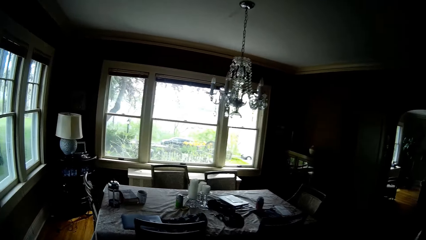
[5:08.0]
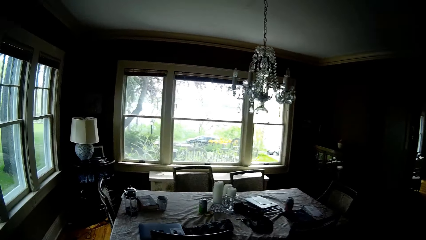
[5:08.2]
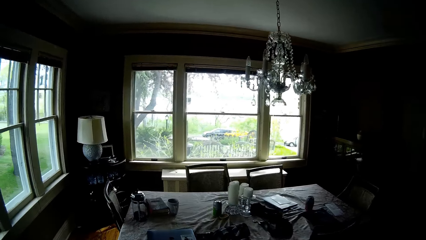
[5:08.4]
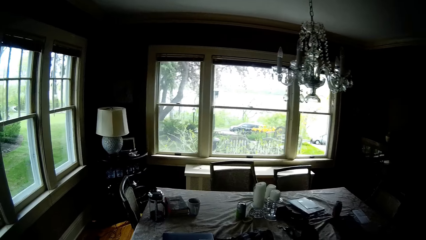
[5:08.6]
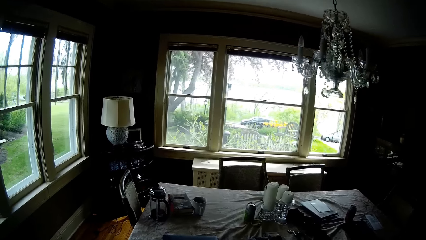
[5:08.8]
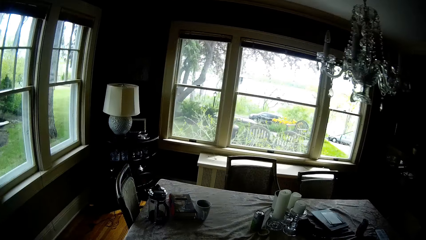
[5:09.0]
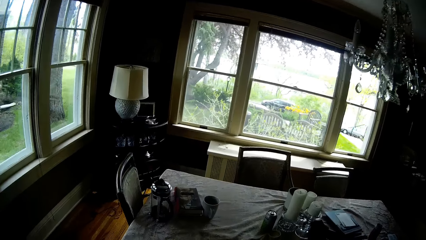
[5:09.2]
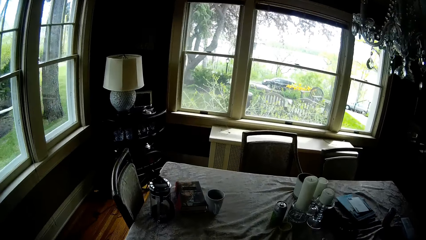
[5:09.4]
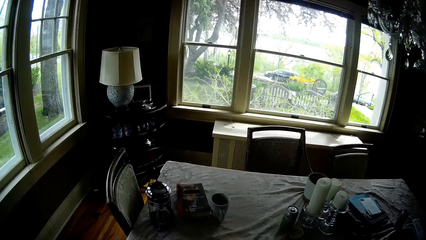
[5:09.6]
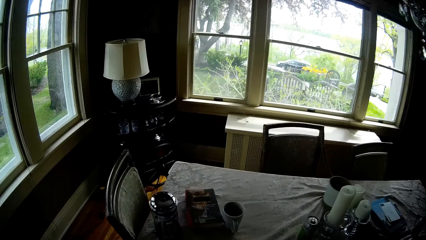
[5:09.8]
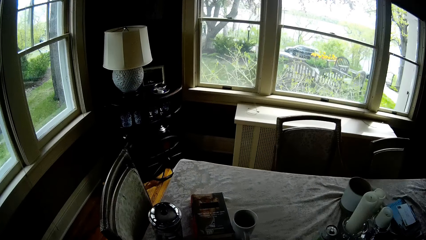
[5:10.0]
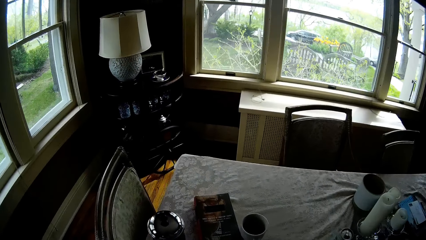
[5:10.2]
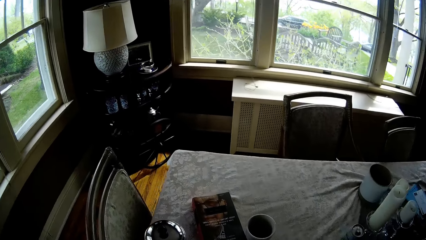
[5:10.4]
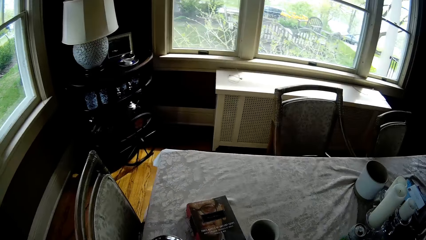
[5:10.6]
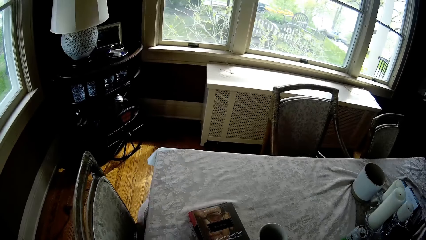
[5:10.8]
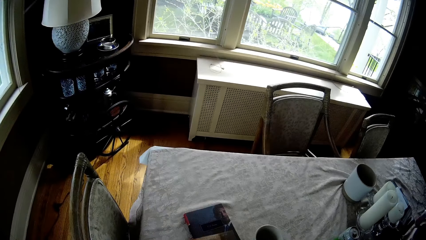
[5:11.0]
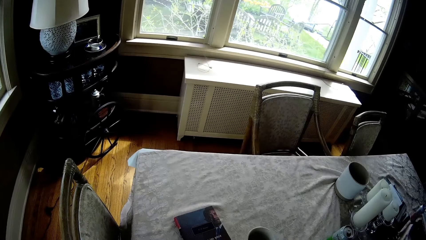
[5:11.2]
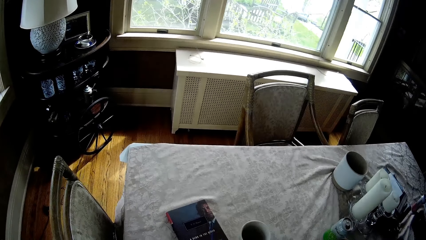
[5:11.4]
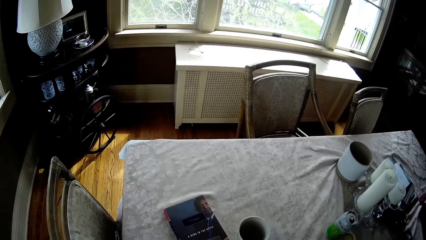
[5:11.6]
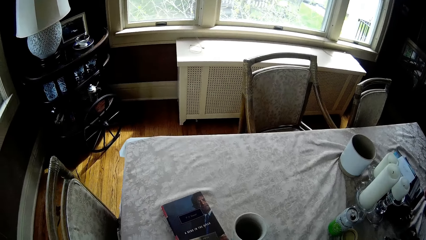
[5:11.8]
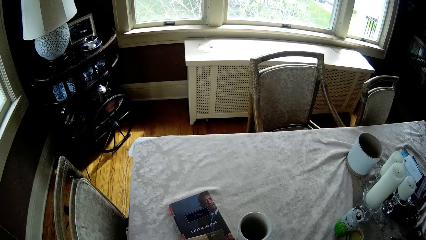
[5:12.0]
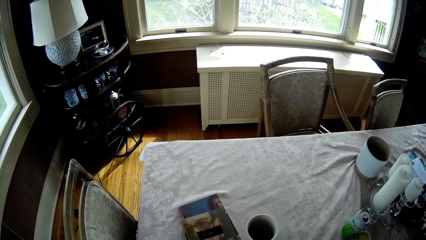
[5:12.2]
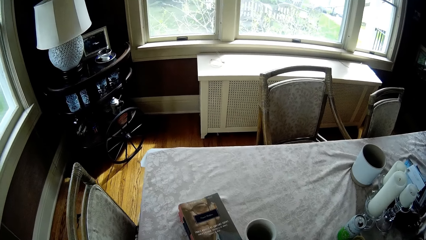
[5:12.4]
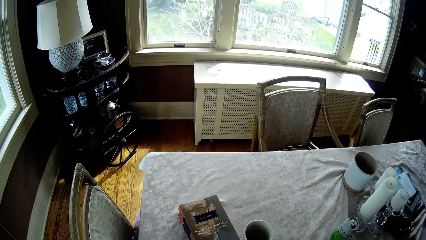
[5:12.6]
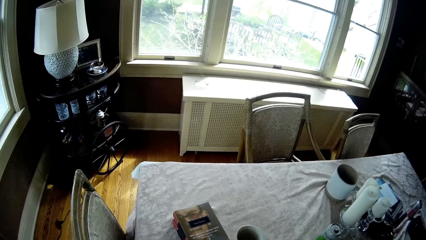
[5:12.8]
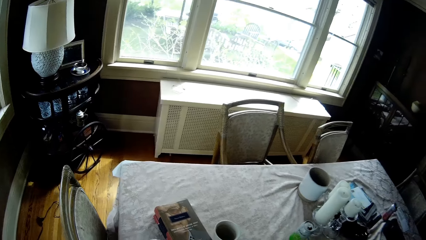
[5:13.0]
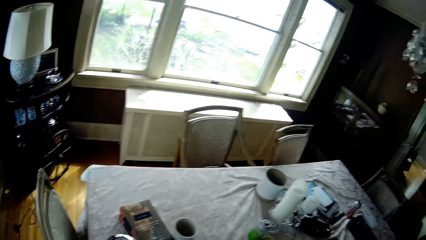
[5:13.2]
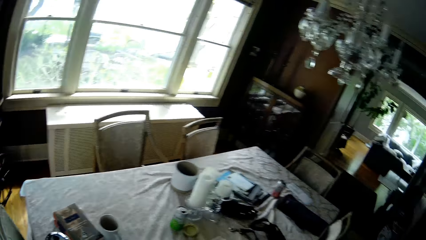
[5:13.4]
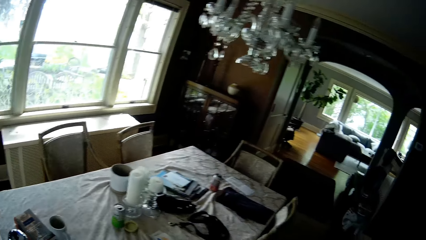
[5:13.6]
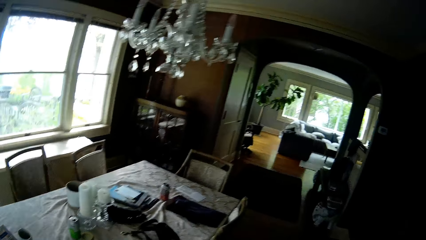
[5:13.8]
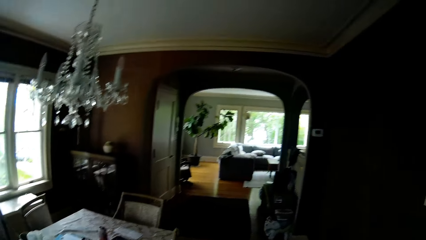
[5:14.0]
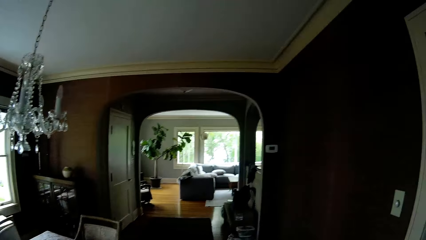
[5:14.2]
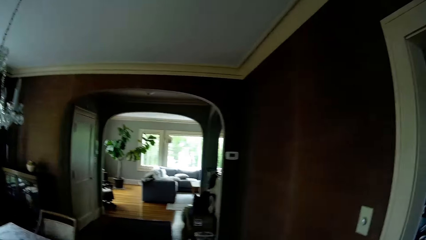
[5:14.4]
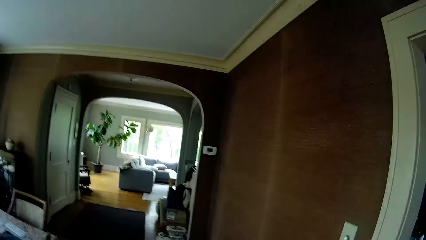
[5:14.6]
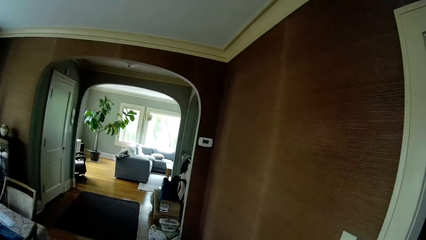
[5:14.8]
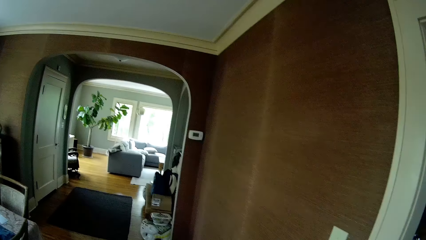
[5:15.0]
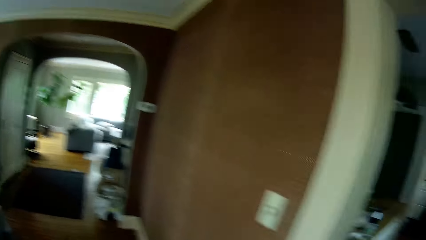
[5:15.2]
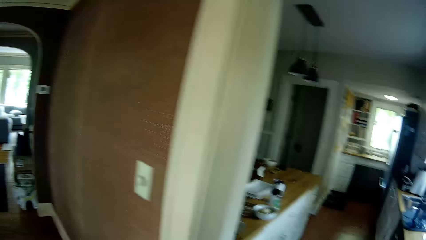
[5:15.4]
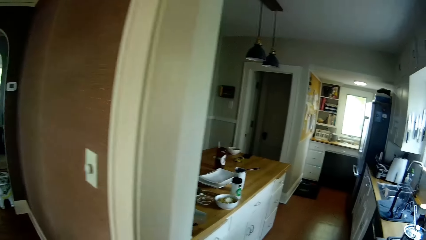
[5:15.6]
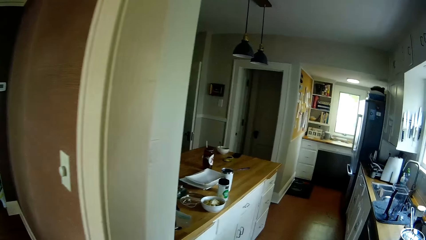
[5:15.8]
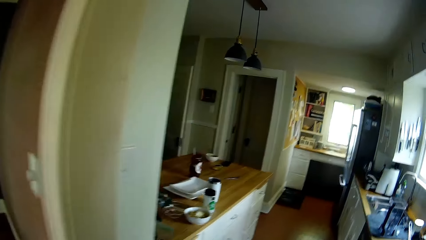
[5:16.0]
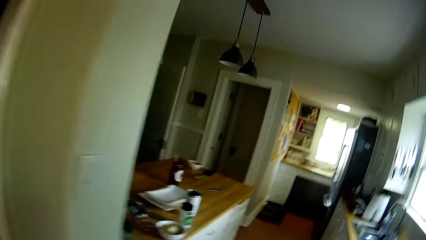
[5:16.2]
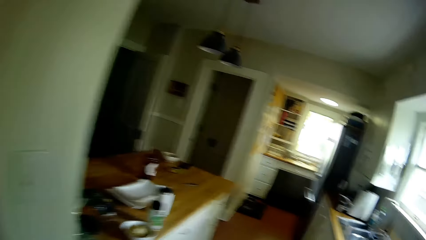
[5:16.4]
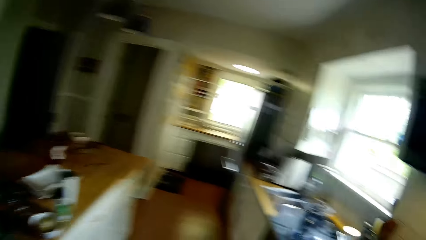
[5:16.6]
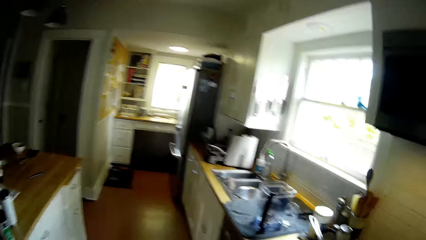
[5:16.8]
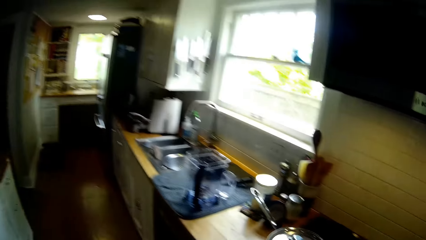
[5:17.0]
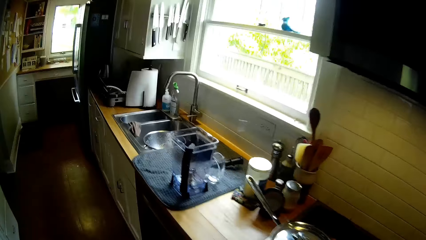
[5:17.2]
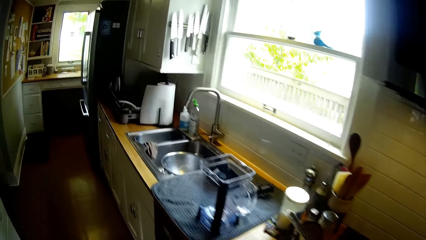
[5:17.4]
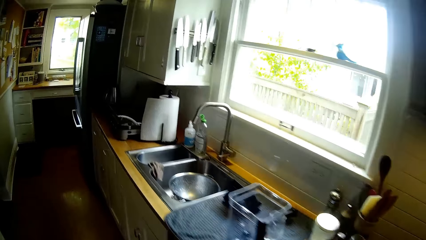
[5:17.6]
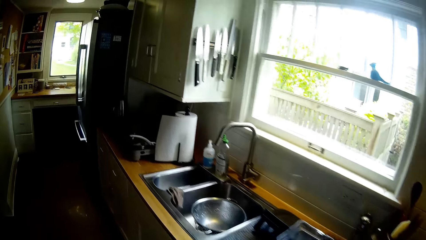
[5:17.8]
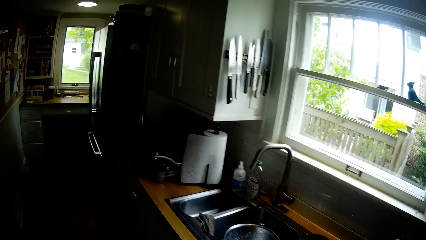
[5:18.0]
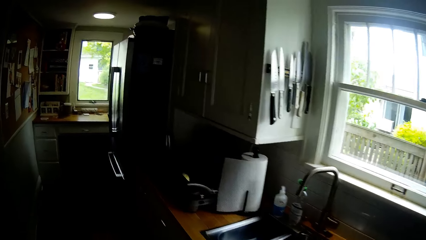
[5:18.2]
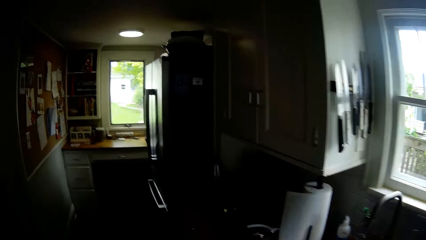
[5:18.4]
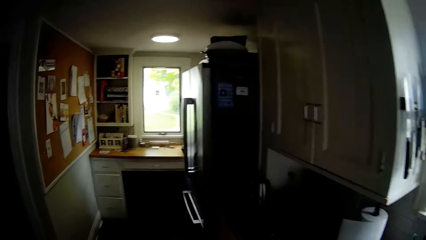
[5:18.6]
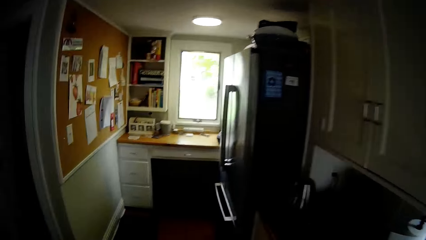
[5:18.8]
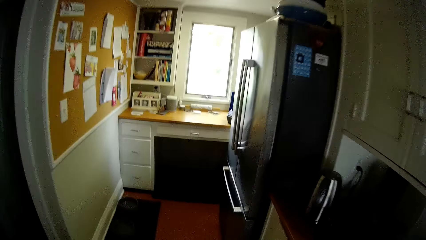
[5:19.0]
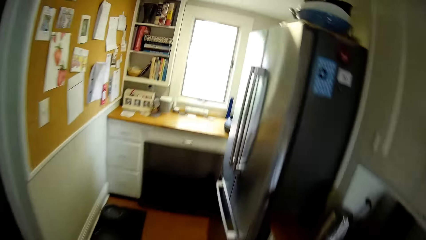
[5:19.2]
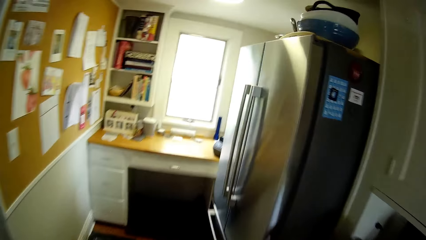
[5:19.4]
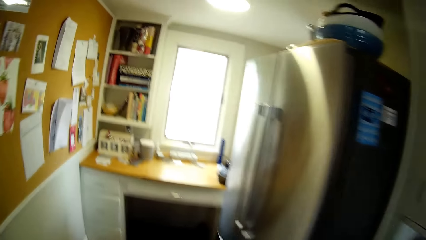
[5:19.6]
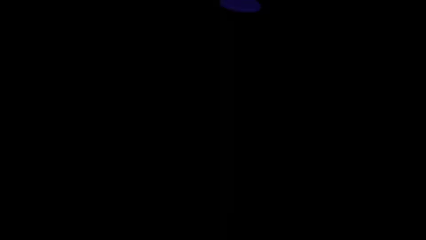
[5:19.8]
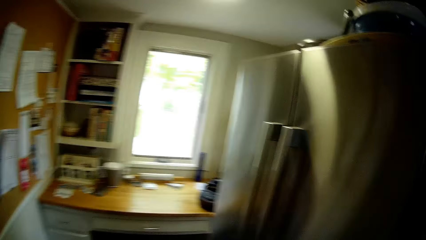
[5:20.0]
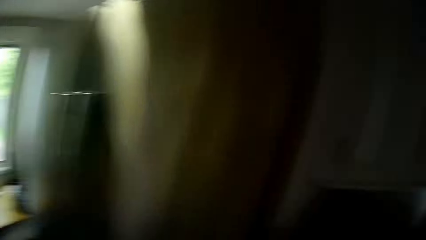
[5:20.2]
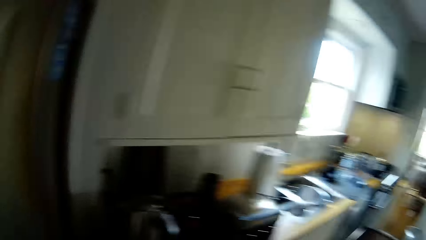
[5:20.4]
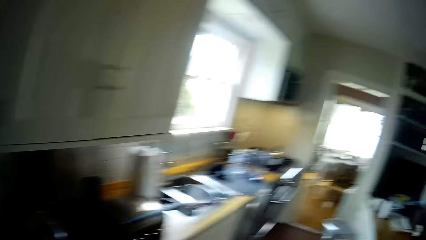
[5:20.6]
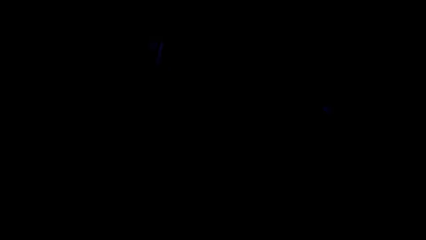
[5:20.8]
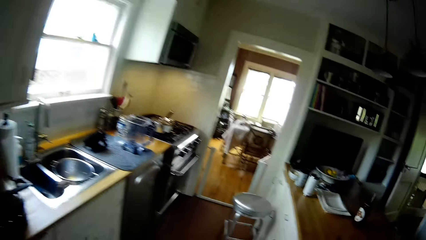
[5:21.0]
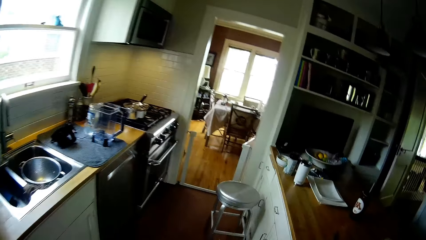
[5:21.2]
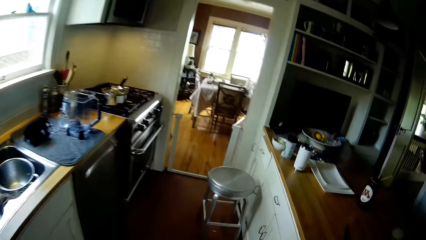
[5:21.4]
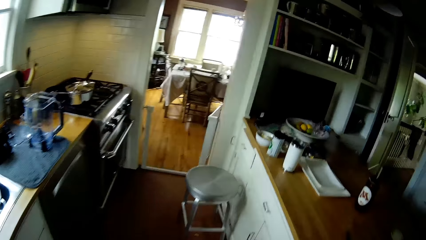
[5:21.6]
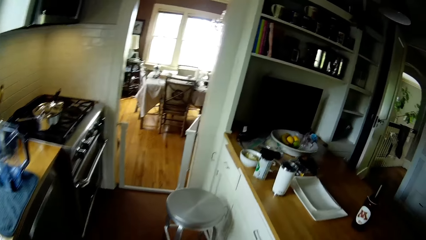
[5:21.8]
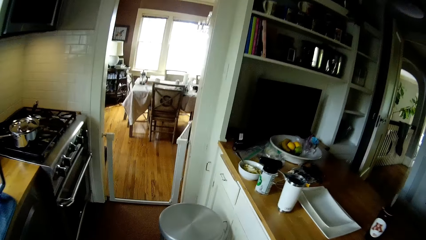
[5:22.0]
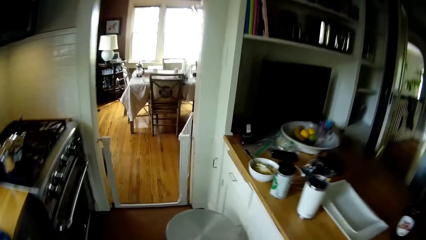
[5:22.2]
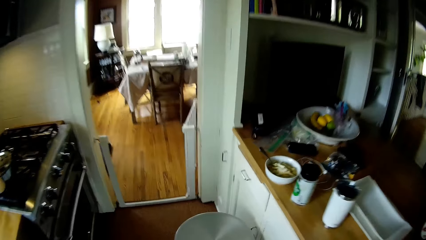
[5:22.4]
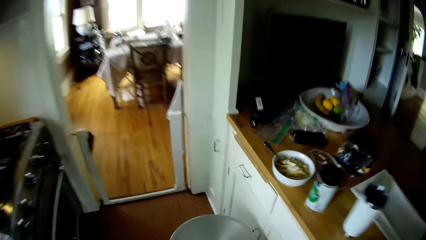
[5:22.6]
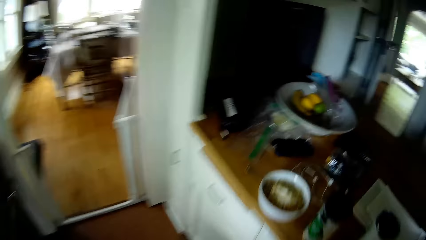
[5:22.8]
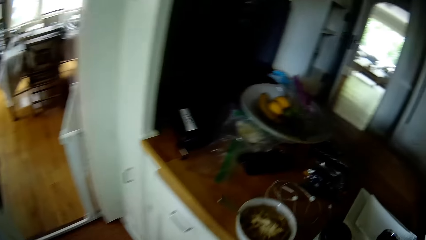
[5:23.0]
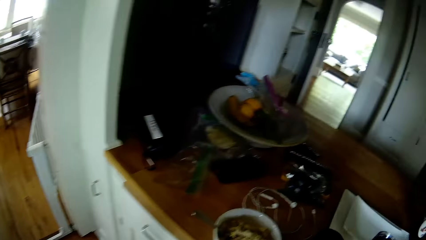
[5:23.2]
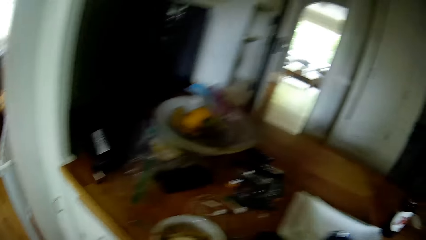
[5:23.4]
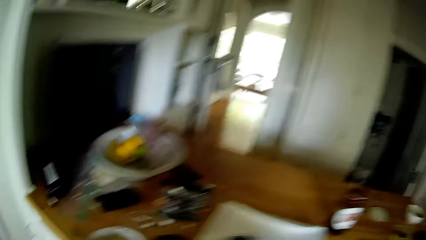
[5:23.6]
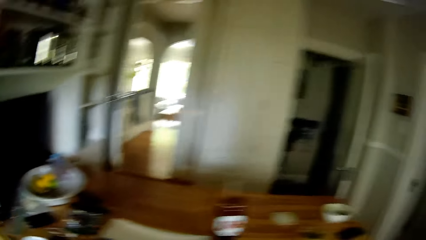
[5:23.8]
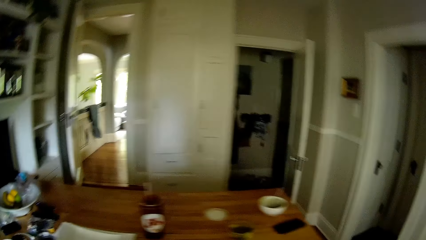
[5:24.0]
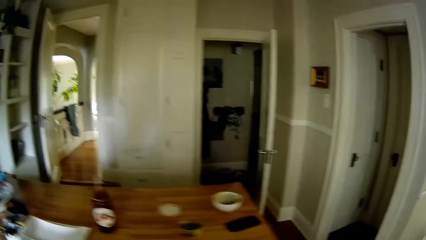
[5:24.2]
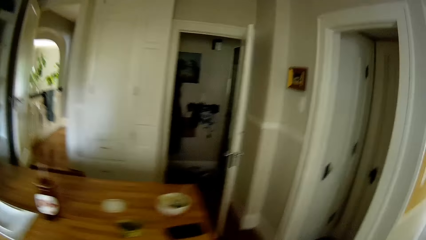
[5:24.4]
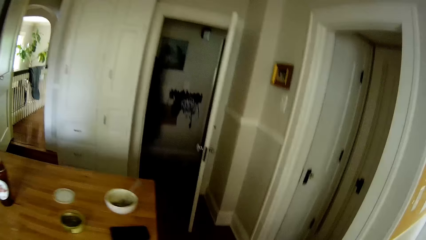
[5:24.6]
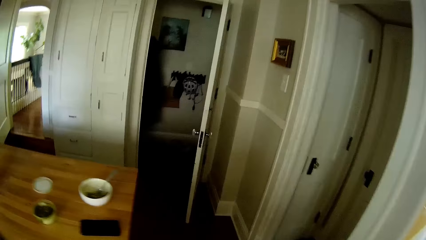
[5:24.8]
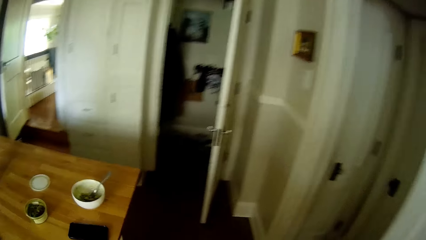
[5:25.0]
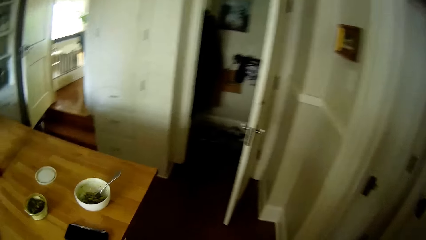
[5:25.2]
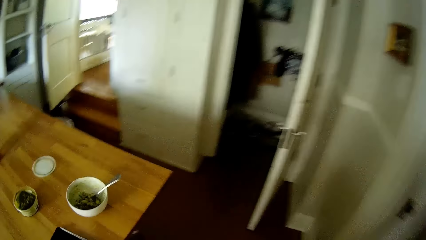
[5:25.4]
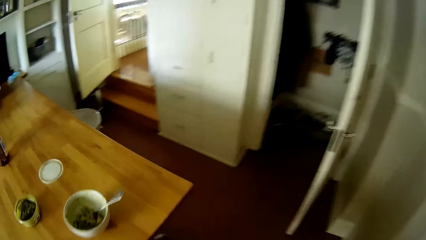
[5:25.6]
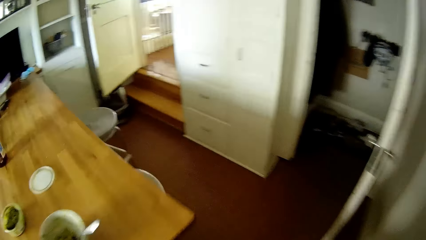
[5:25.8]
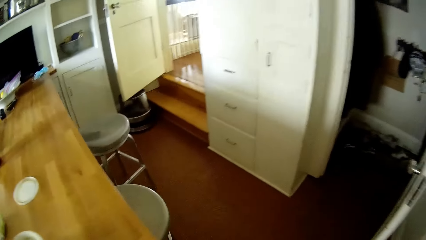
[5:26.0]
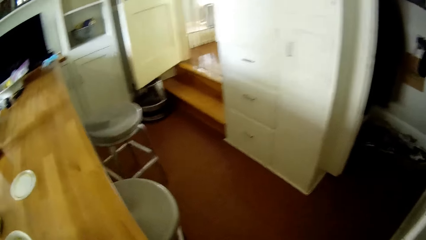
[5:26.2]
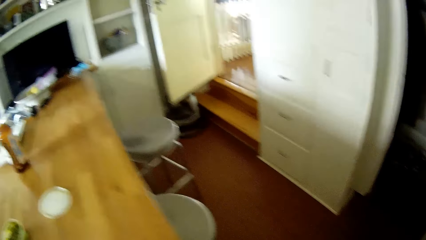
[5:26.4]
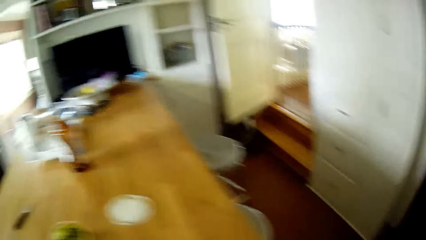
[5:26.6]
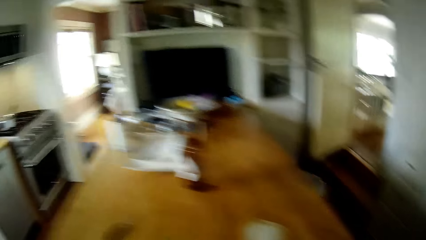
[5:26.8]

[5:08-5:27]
The camera wearer walks into the dining room. They walk into the kitchen.
